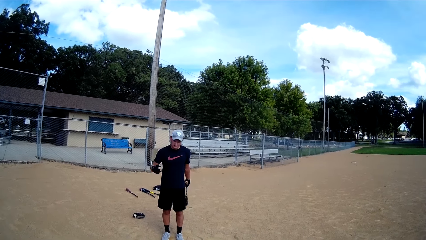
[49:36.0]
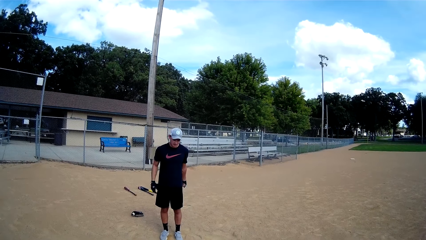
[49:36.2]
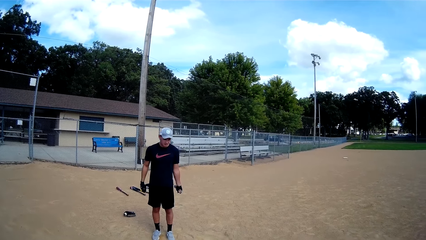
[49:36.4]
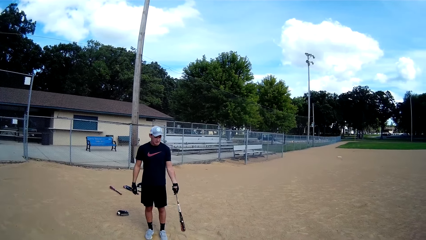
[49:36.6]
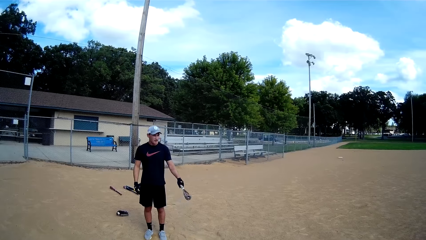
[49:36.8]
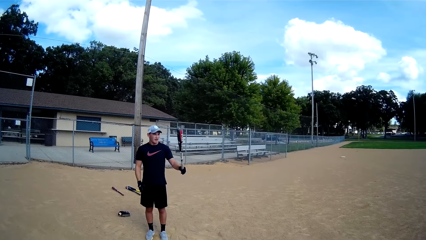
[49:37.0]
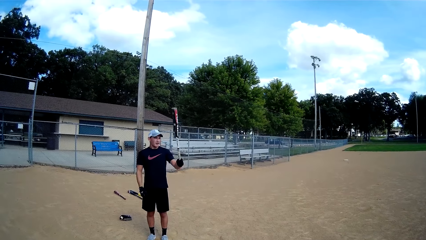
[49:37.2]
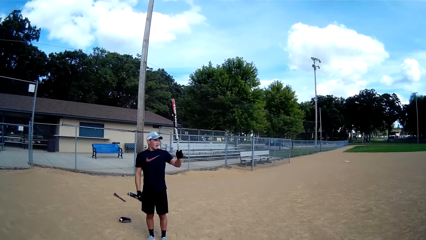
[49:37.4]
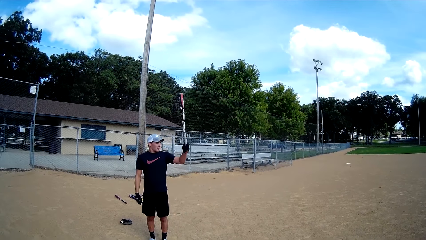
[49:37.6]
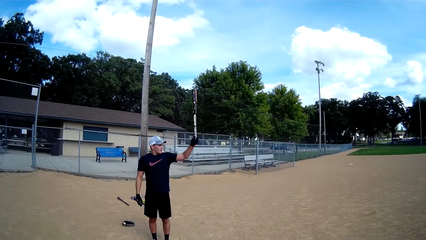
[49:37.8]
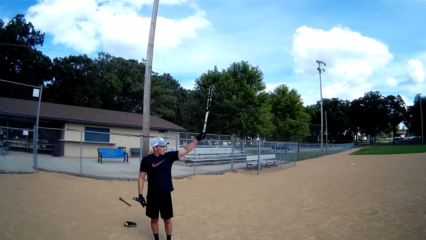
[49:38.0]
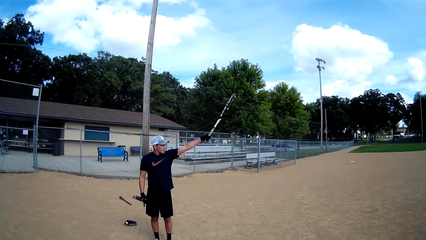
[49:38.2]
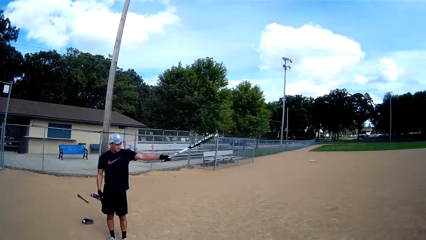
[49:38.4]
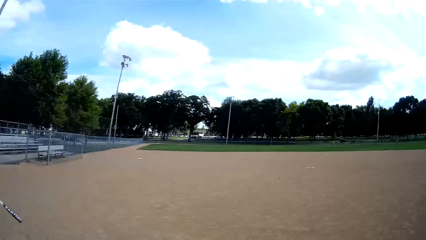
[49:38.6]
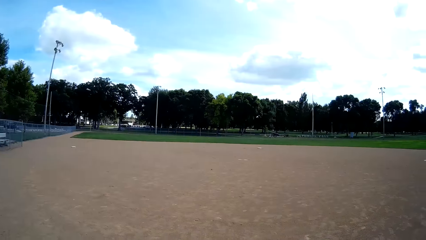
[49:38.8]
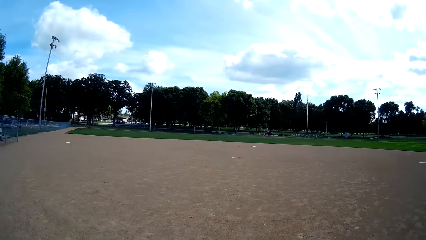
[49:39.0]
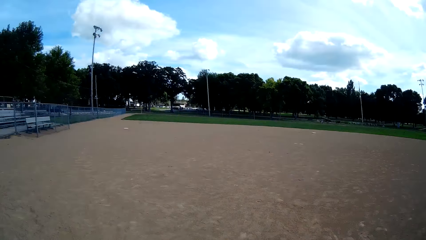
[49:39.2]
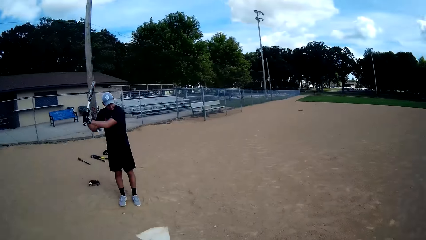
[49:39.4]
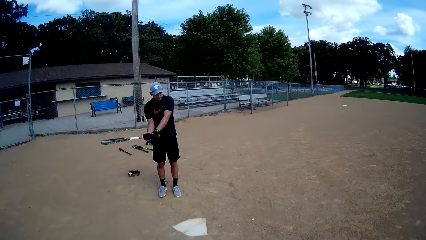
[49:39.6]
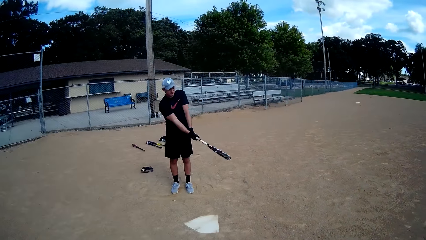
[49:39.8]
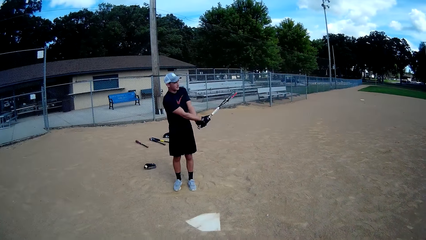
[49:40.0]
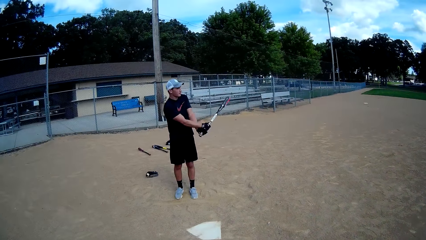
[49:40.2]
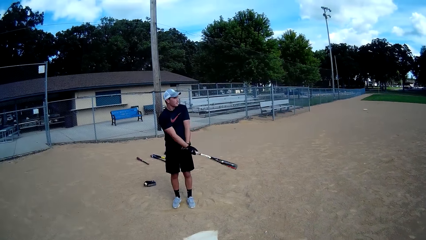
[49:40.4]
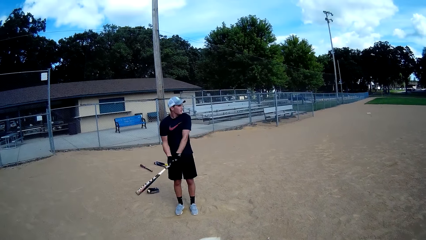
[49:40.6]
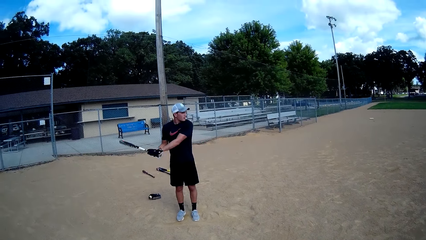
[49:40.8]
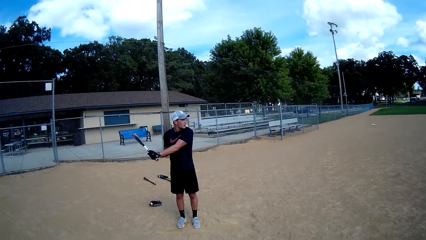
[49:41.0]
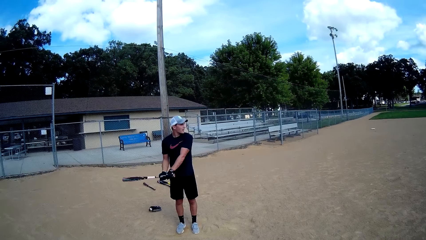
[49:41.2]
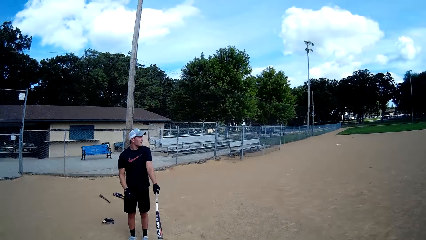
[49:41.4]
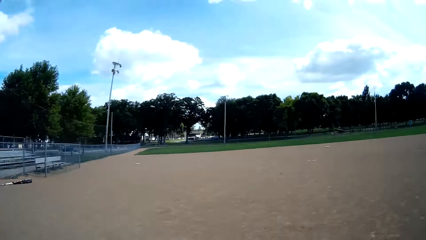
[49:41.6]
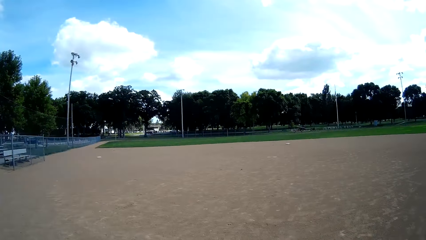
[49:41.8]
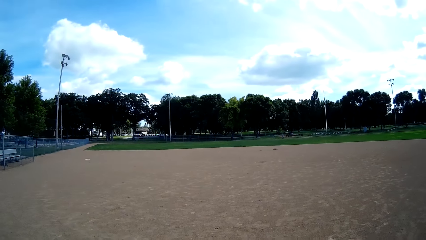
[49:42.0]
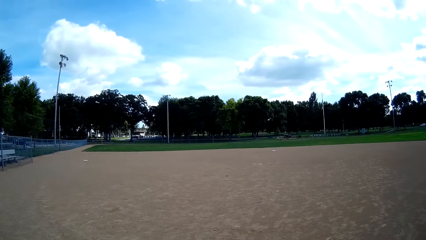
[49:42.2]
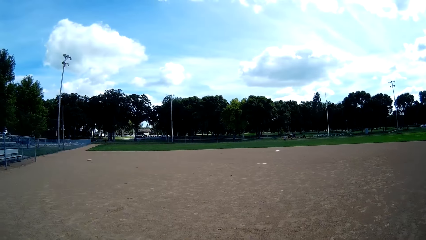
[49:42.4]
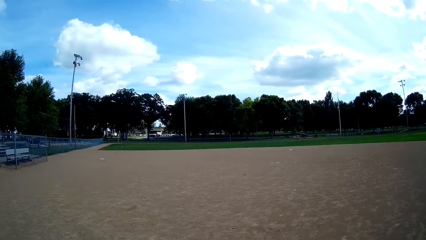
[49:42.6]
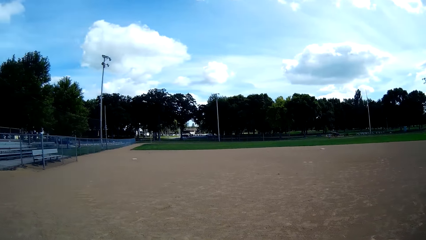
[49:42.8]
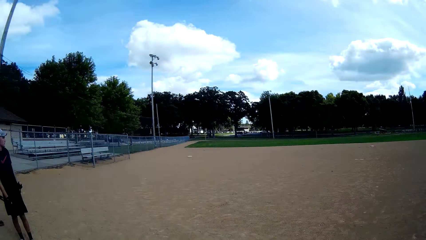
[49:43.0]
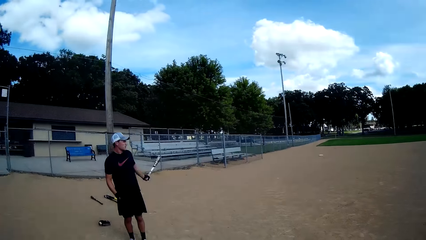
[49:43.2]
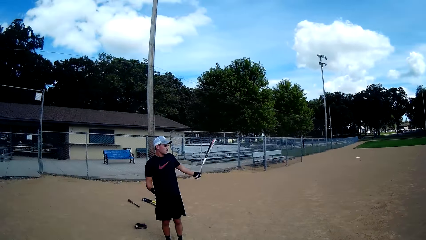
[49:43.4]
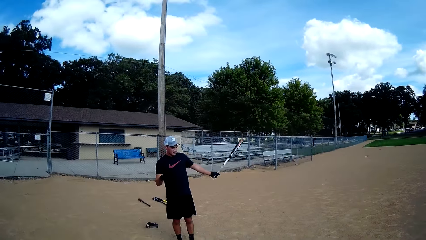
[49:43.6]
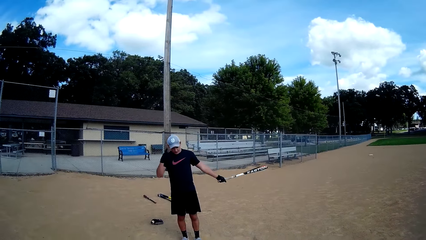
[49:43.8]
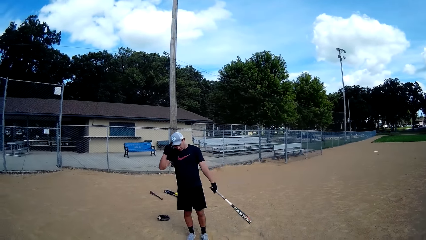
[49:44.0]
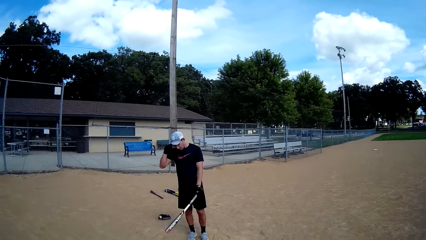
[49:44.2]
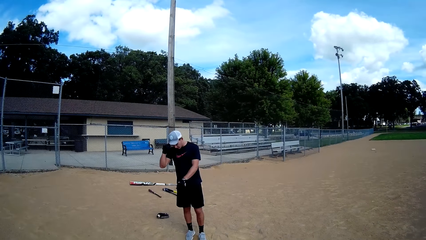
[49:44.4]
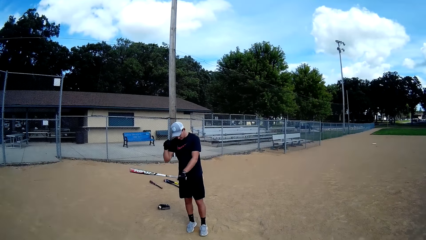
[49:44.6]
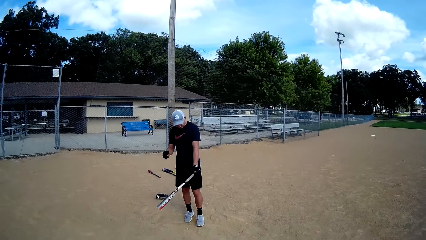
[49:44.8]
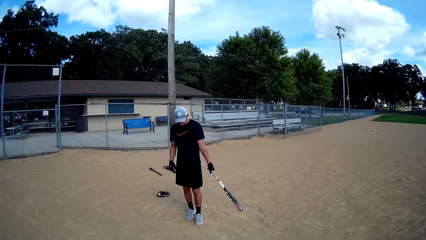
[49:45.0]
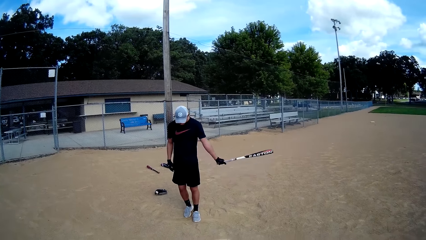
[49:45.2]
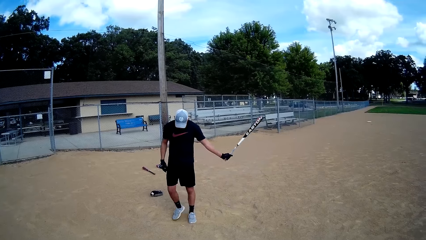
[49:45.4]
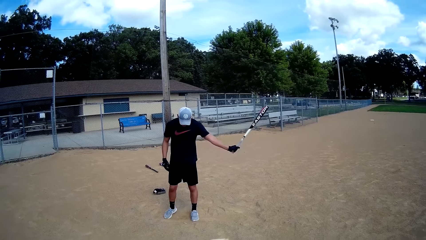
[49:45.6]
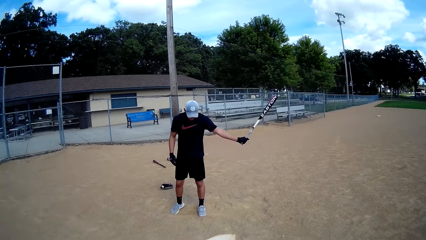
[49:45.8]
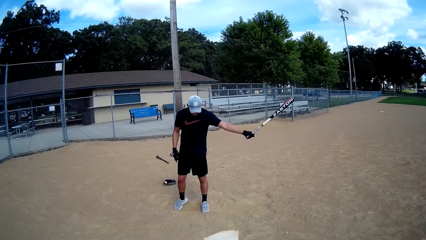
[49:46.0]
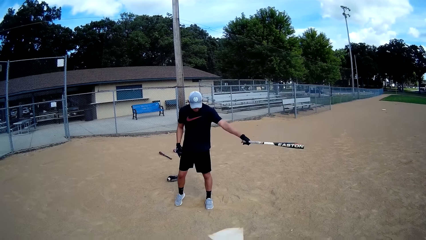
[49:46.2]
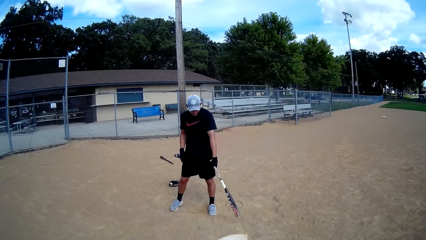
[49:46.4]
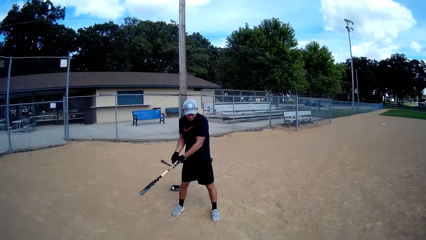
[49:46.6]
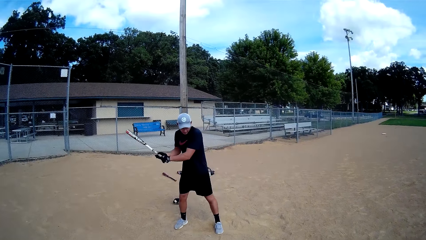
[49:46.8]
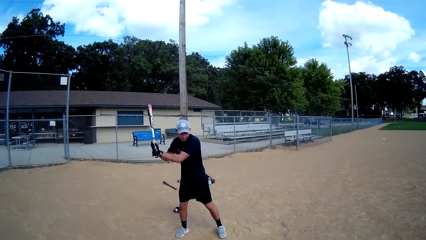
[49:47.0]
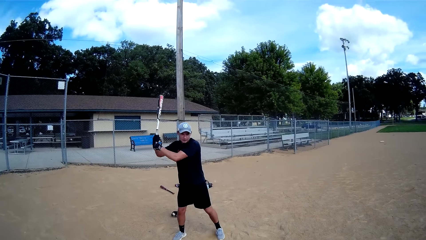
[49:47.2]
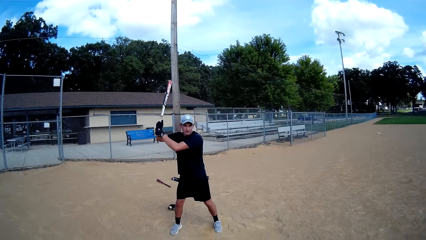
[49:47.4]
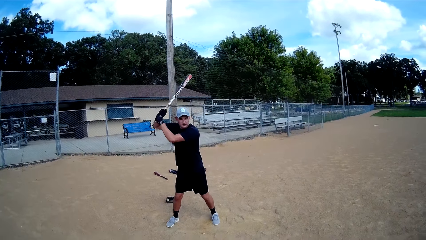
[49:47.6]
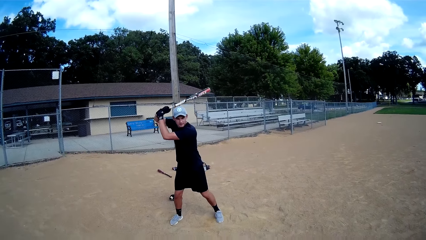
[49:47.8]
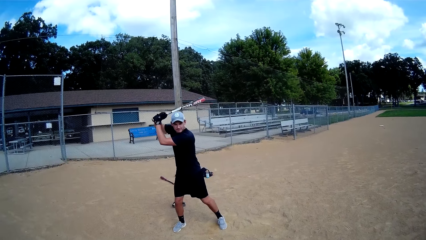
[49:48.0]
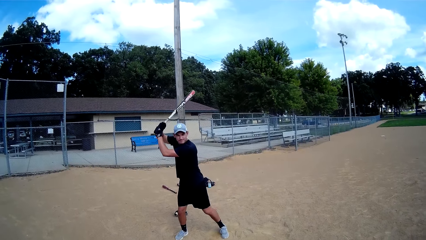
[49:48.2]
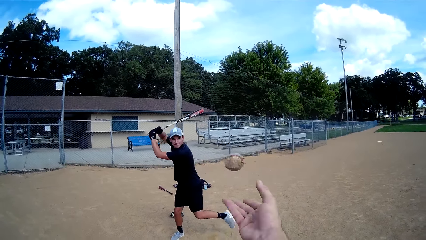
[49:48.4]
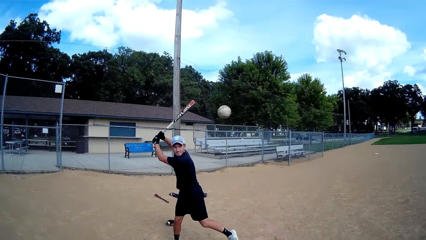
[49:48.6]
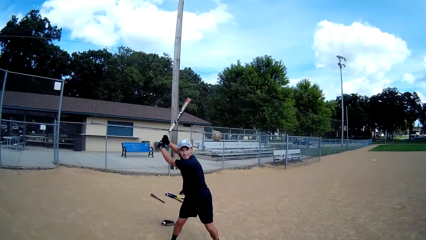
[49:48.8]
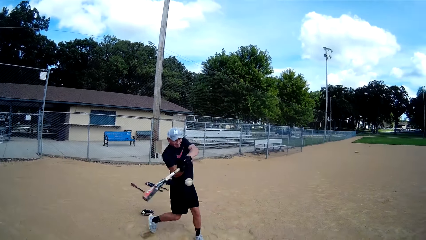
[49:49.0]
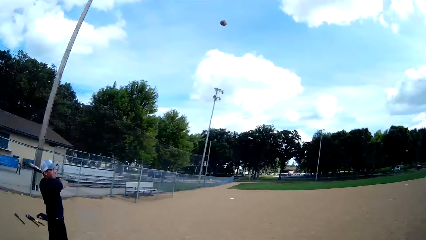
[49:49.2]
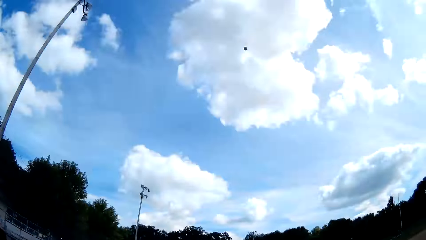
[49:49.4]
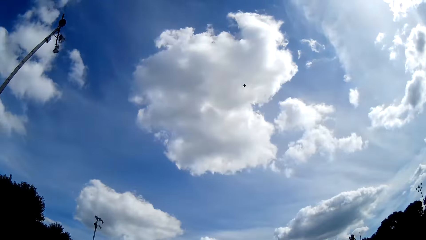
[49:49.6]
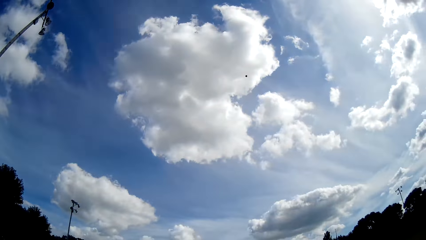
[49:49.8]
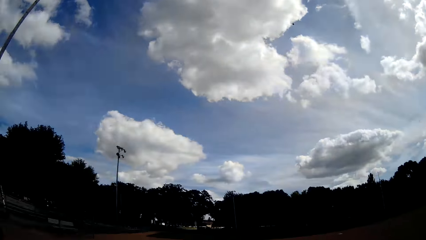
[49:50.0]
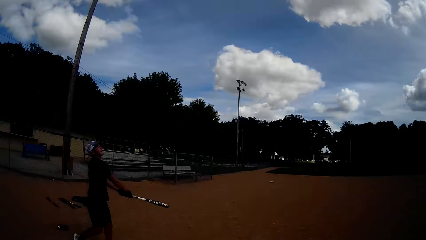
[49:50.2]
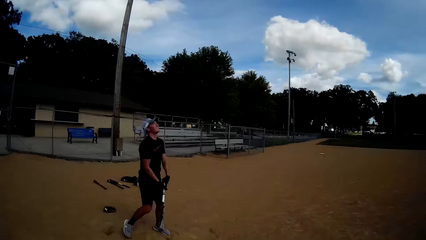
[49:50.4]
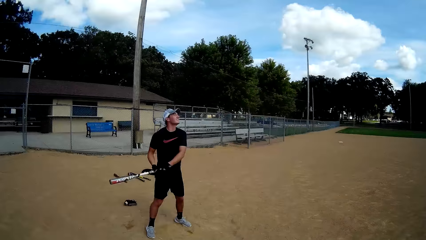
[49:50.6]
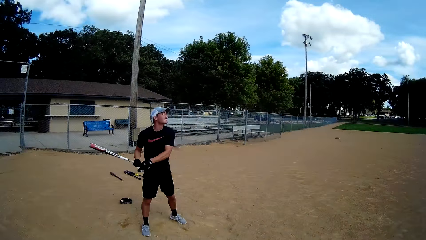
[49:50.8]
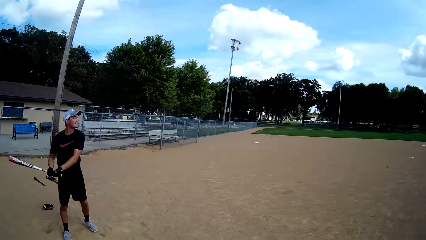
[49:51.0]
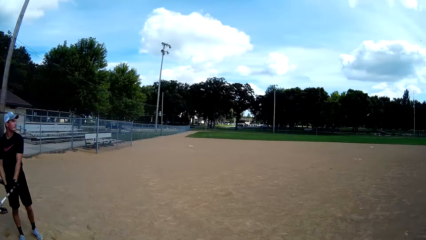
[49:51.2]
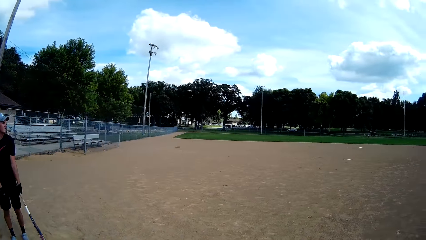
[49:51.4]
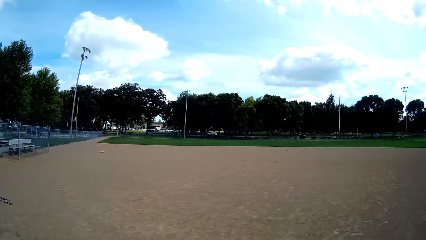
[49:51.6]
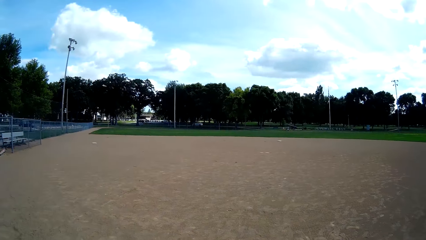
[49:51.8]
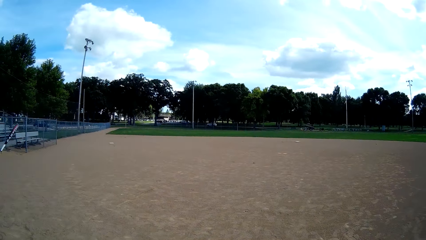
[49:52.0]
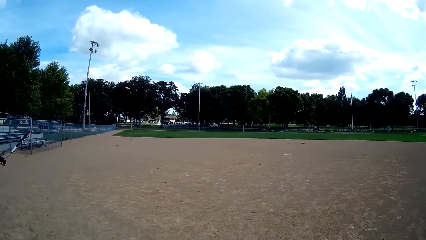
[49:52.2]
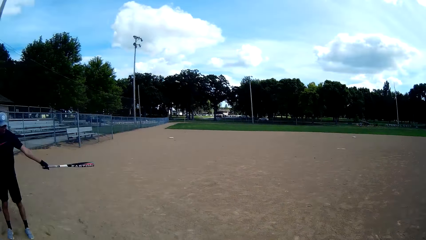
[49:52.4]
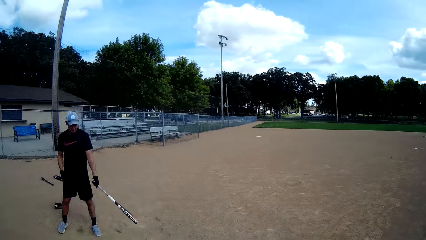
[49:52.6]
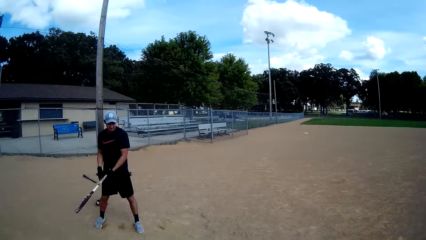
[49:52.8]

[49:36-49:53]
The man swings the baseball bat. The camera wearer looks around the field. The man swings the baseball bat. The camera wearer looks around the field. The man swings the baseball bat and sways the golf stick. The camera wearer throws a baseball to the man. The man hits the baseball with the baseball bat. The man sighs.
